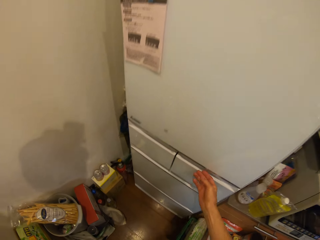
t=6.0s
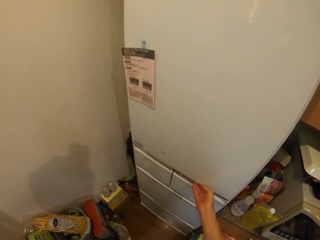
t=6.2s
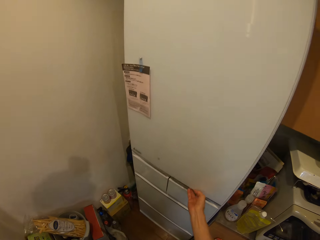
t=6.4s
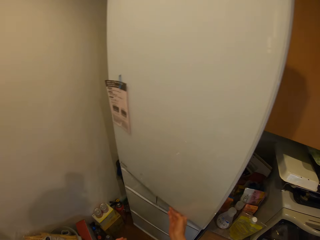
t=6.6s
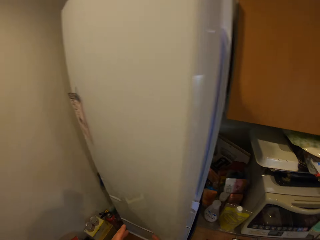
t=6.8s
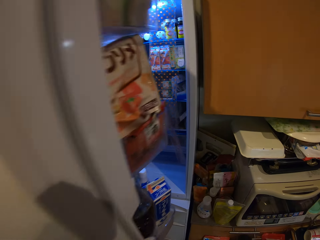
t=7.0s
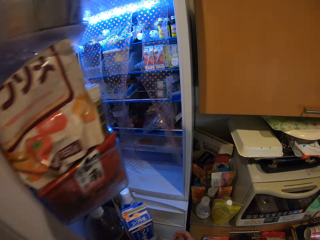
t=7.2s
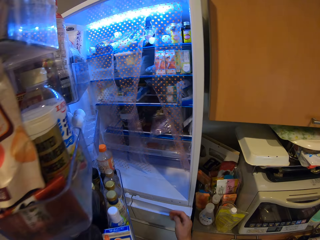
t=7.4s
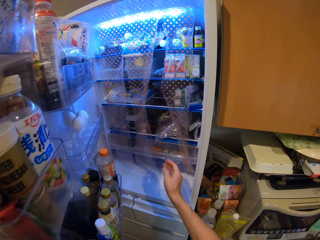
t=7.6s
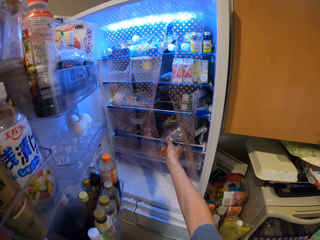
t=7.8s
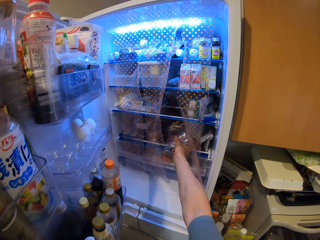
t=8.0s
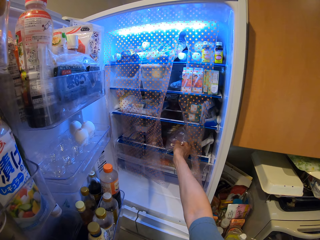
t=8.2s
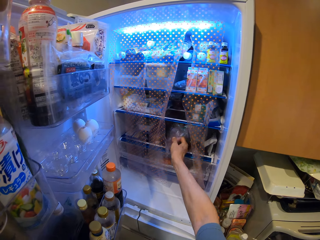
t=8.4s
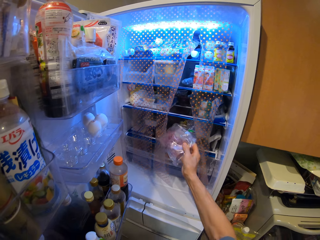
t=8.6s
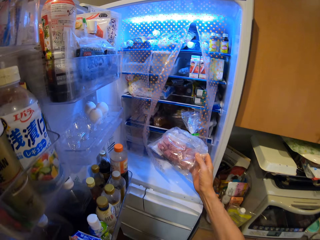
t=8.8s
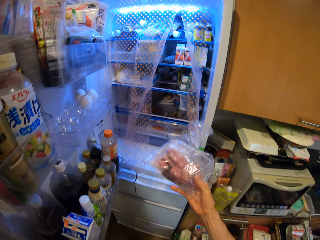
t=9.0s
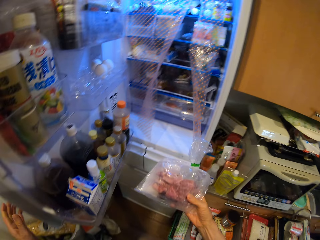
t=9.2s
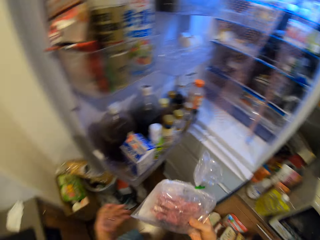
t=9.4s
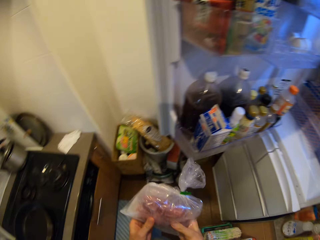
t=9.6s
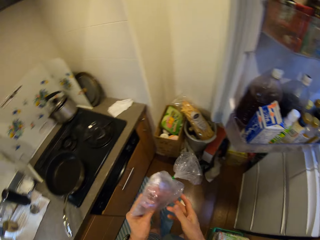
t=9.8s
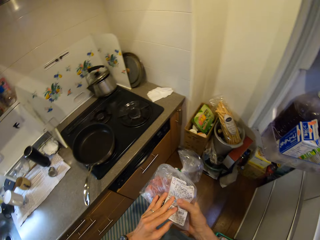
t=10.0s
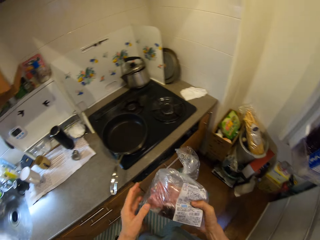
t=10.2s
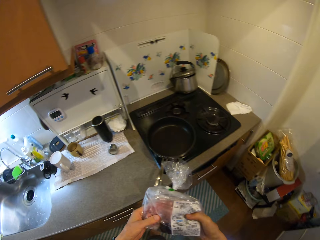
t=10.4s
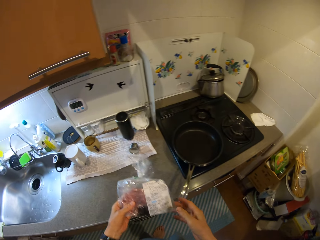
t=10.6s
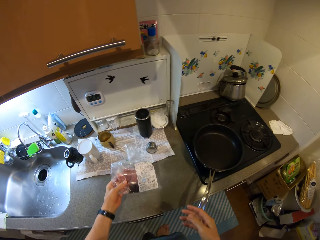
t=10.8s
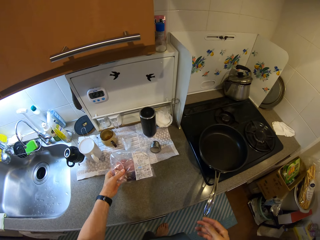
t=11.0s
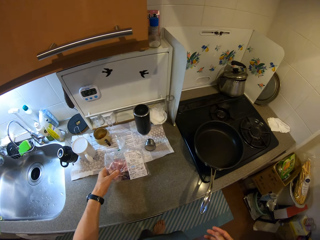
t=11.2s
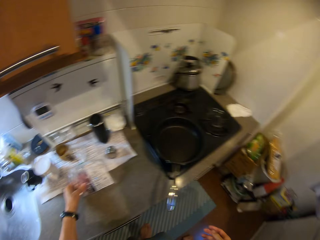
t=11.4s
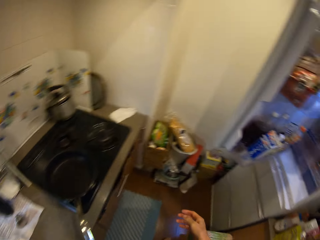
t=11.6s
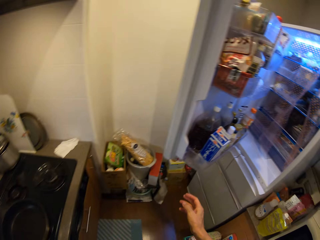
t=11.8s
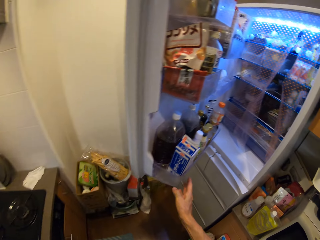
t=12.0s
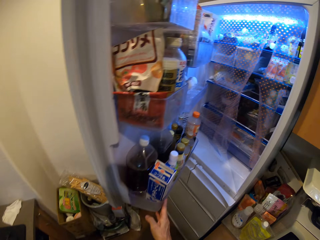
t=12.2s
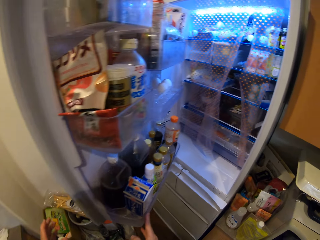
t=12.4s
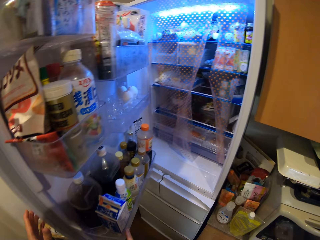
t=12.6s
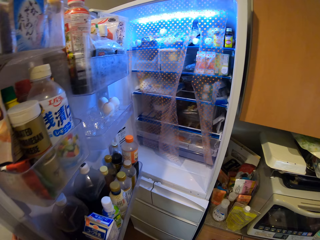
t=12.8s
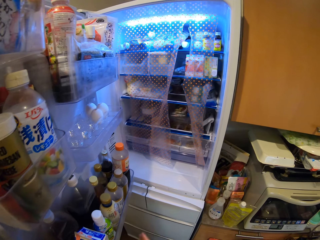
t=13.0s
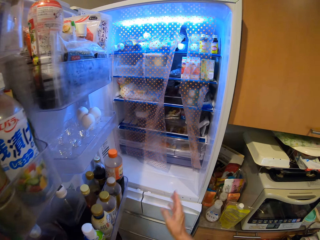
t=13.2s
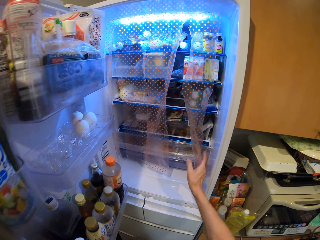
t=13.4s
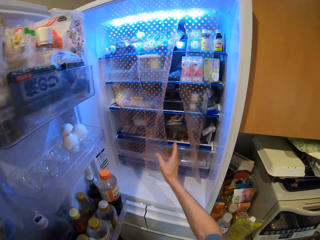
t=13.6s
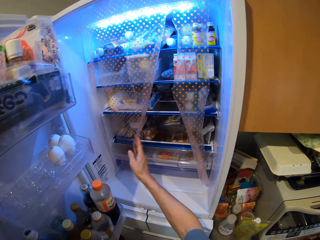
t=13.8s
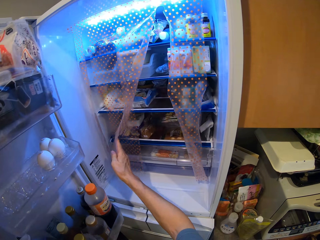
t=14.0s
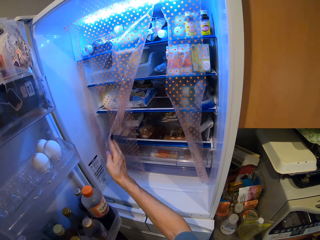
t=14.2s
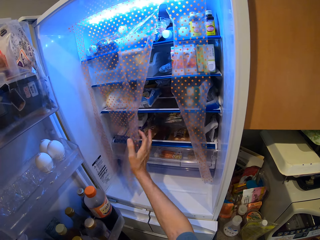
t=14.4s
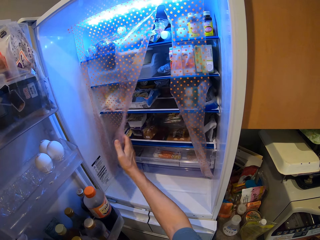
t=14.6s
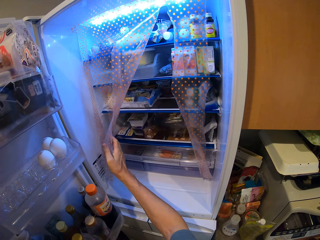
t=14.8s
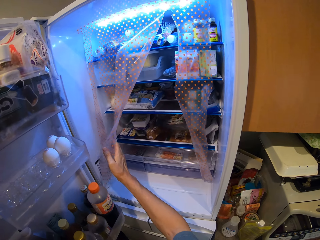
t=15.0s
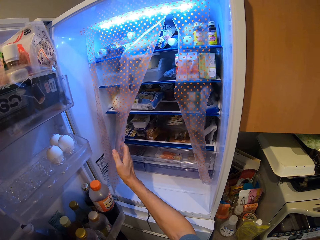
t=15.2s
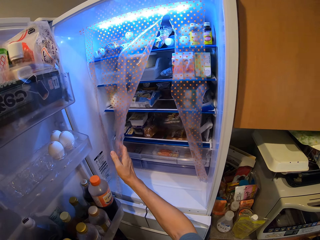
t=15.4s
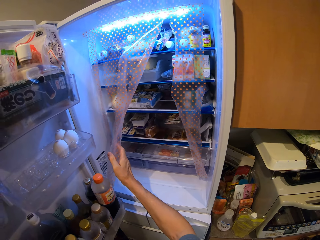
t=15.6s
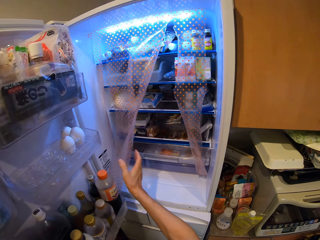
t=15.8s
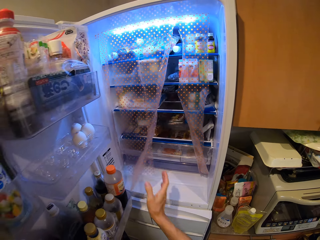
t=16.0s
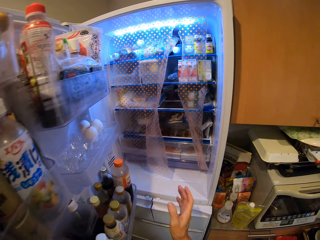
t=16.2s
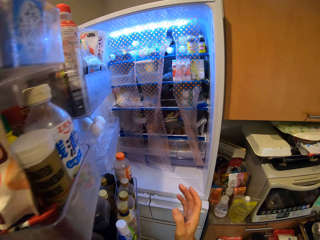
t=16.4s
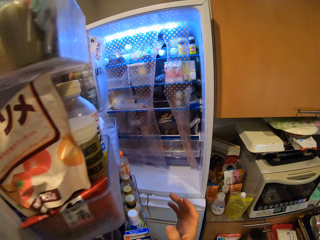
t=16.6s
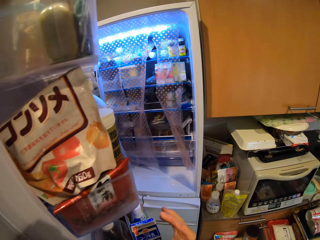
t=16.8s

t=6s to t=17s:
The camera wearer opens a fridge door. He picks up a clear vinyl cover with meat pieces from the refrigerator. He places the clear vinyl cover with meat on his left hand. He turns the clear vinyl cover with meat. He places the clear vinyl cover with meat pieces on a sink table. He turns to the fridge and holds the fridge door. He holds something. He looks at the fridge shelves.

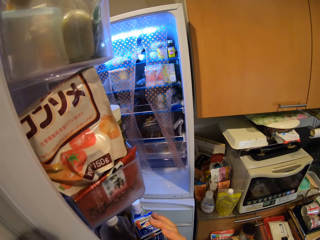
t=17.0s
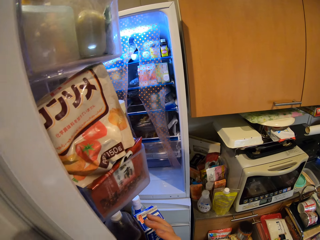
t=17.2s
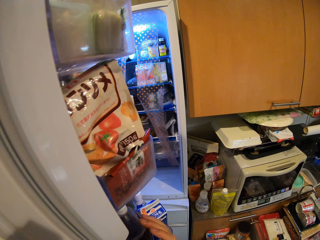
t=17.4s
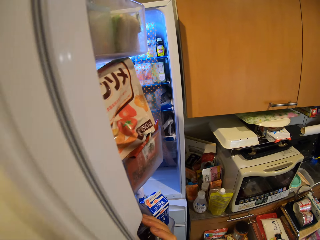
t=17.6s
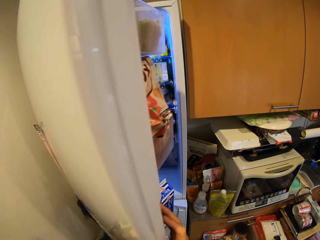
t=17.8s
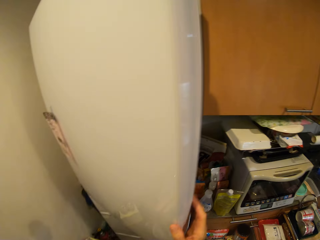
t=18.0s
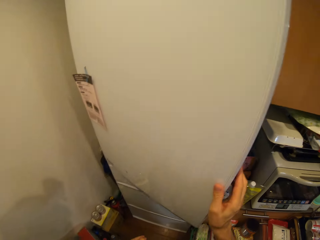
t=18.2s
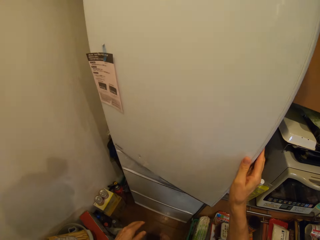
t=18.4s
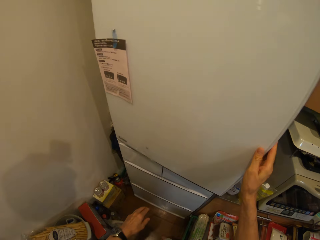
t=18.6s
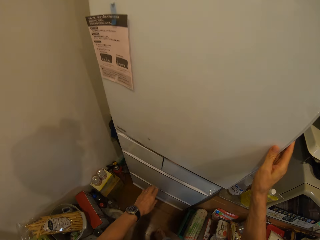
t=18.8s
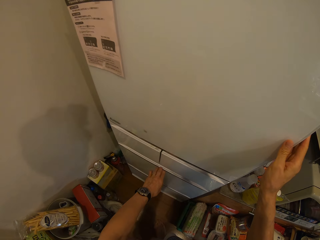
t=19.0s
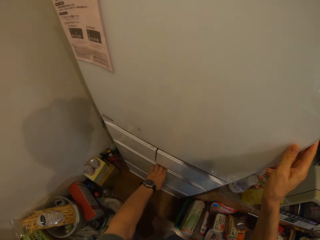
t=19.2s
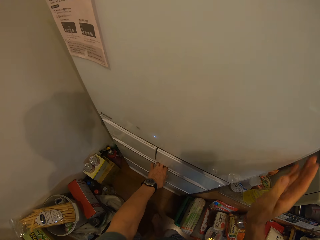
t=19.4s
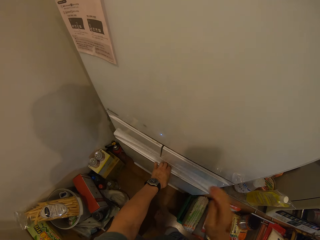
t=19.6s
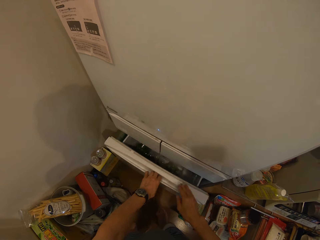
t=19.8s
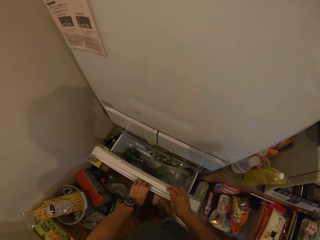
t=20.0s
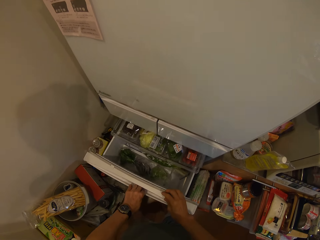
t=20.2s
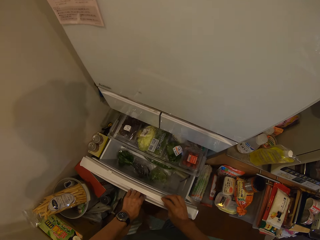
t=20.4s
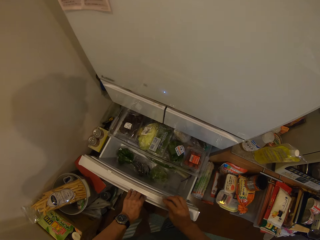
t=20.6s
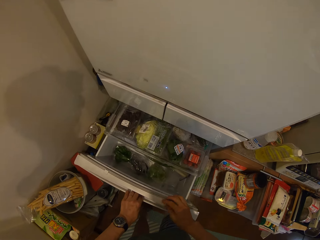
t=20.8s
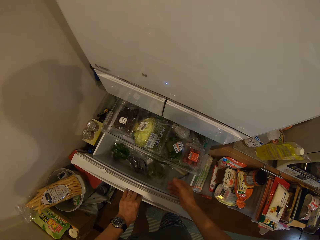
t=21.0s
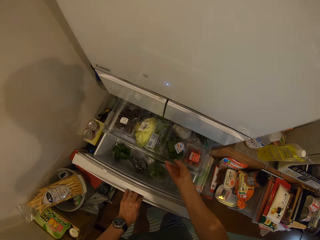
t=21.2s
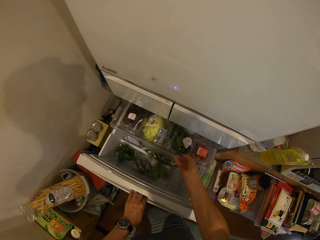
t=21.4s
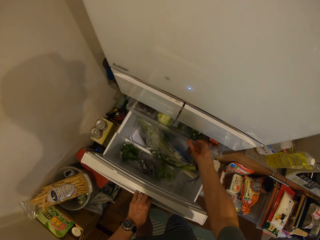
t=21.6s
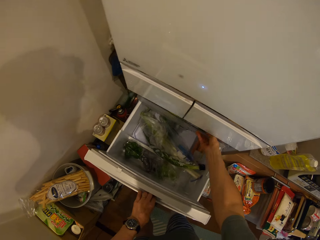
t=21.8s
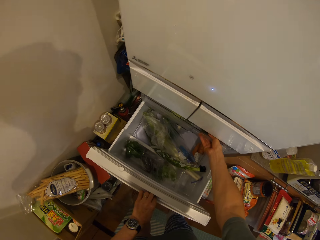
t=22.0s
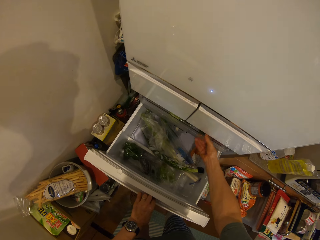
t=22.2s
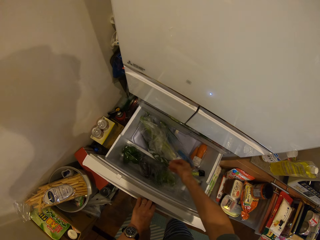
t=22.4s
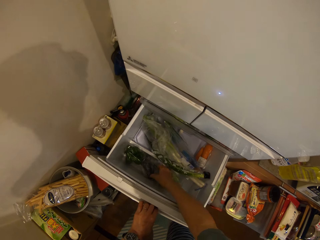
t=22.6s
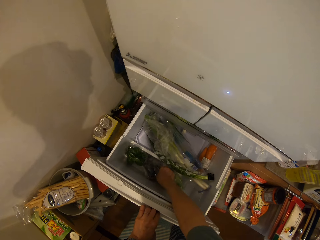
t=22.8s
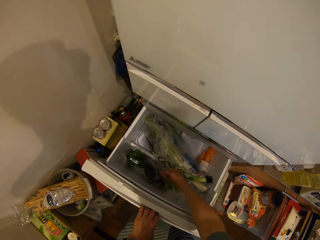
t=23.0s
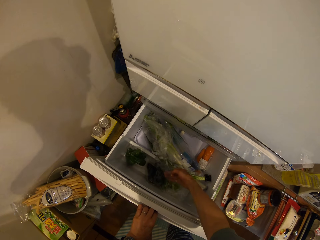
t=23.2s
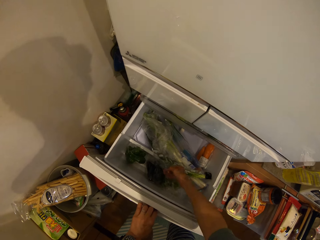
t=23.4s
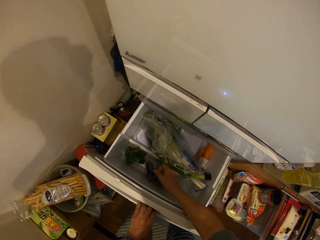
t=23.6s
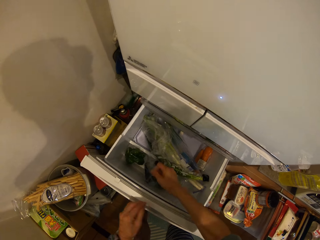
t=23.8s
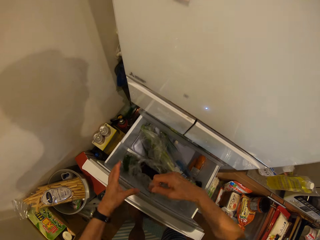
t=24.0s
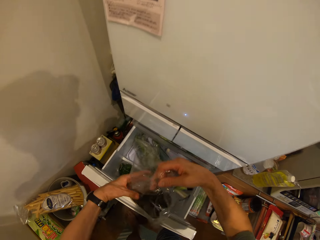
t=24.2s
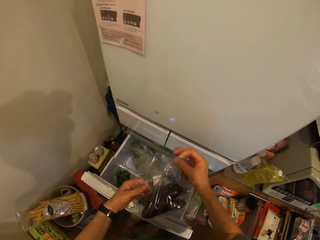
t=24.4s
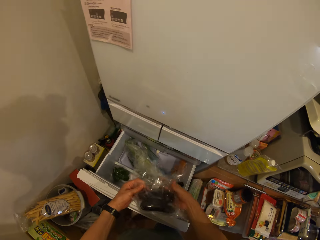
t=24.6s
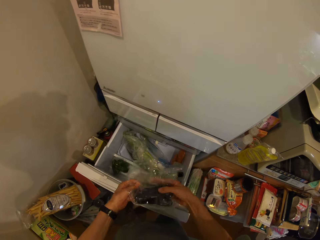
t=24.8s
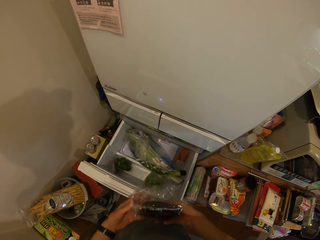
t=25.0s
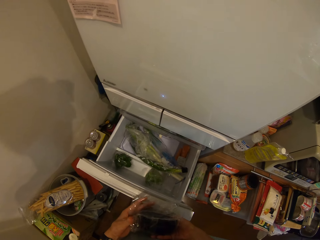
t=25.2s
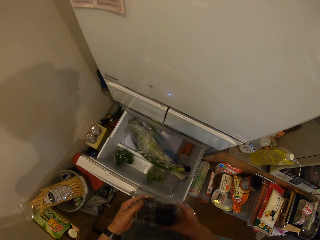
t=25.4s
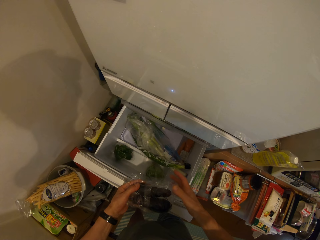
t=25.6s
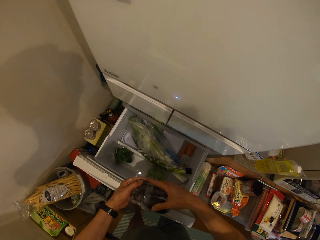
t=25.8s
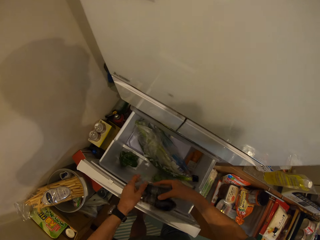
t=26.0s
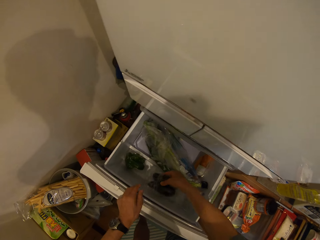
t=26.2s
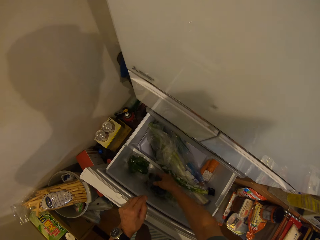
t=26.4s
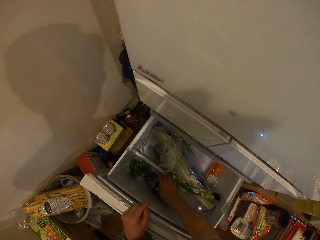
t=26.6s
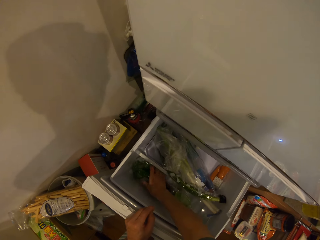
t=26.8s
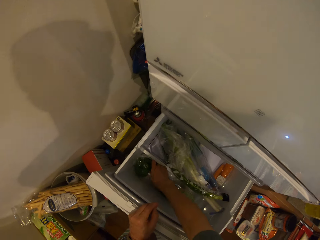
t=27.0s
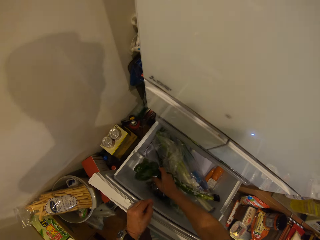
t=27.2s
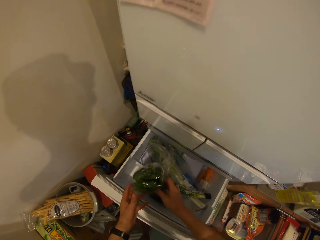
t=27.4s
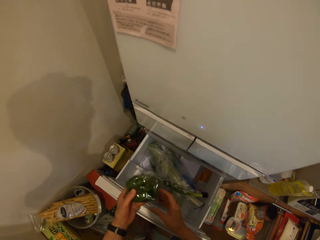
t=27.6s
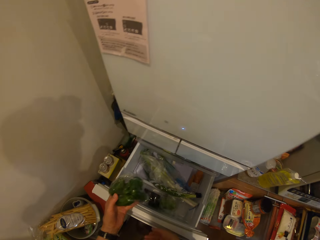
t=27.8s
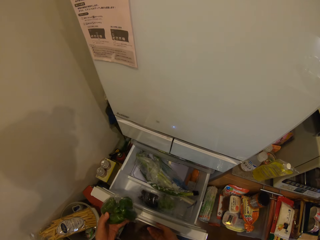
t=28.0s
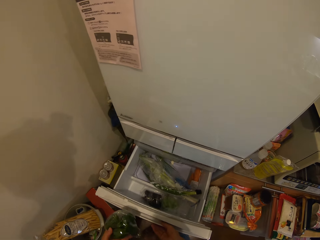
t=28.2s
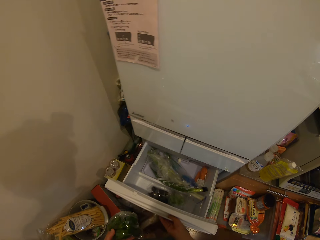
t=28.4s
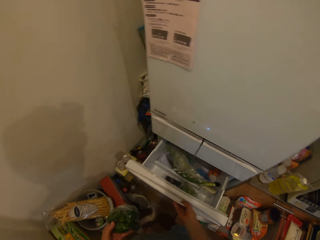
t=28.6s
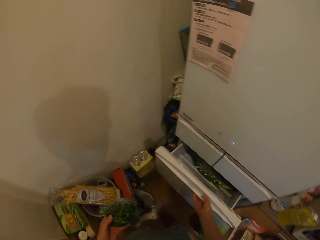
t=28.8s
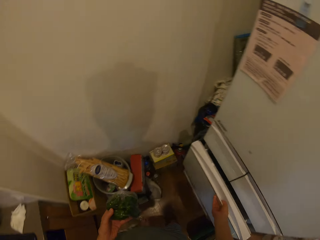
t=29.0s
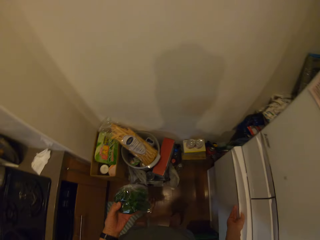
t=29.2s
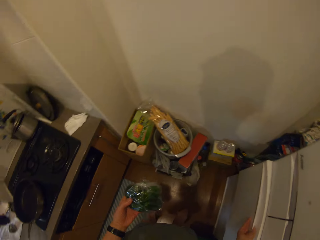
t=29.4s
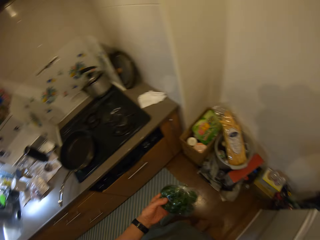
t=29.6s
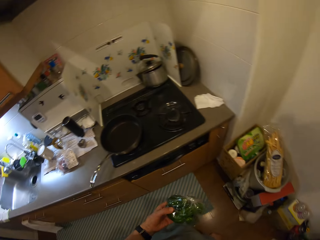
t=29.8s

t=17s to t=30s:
The camera wearer closes the fridge door. He pulls a fridge drawer. He pushes back a fridge shelf. He picks up a clear vinyl cover with eggplants. He checks a nylon from the drawer. He holds the clear vinyl cover with eggplants, folds the clear vinyl cover with eggplants and places the clear vinyl cover with eggplants in the fridge drawer. He picks up a clear vinyl cover or nylon with green capsicums from the drawer. He places the clear vinyl cover with green capsicums on his left hand. He closes the fridge drawer.
